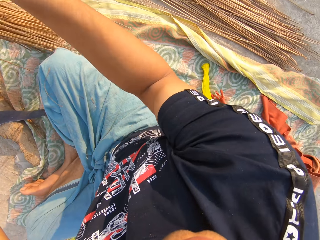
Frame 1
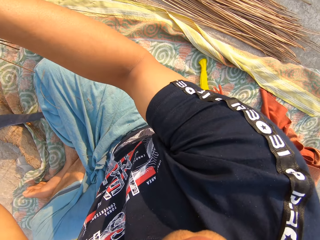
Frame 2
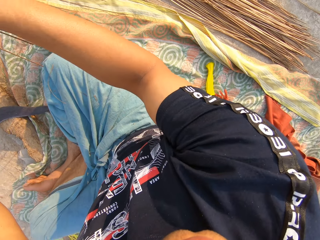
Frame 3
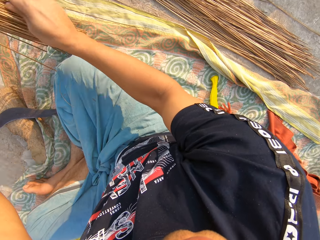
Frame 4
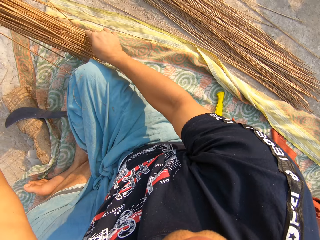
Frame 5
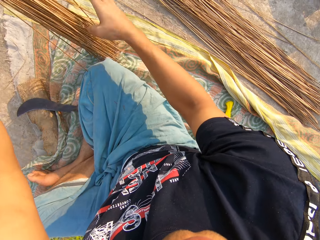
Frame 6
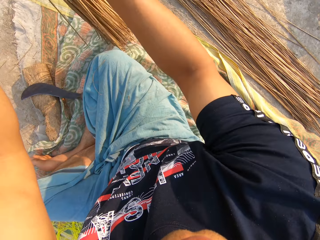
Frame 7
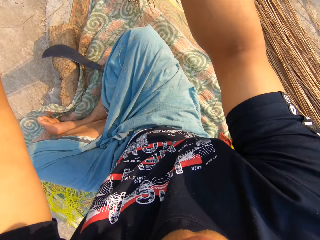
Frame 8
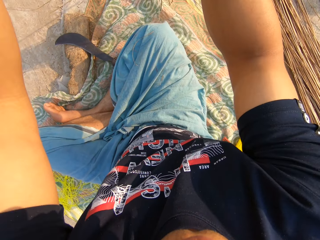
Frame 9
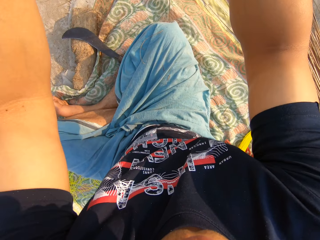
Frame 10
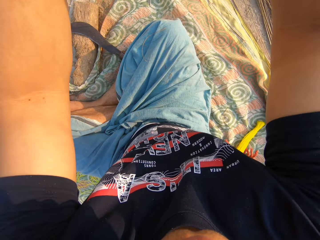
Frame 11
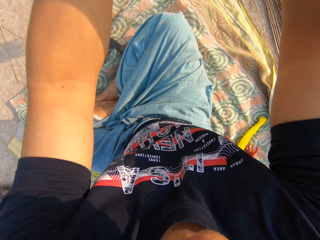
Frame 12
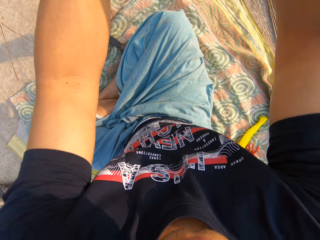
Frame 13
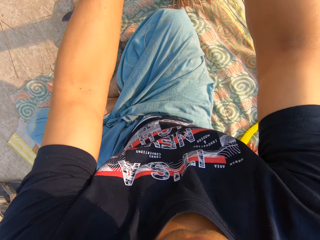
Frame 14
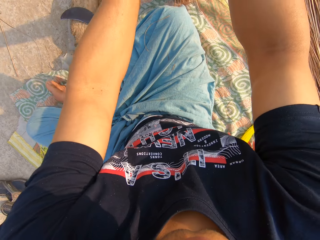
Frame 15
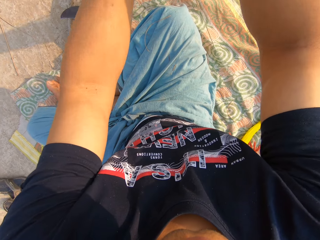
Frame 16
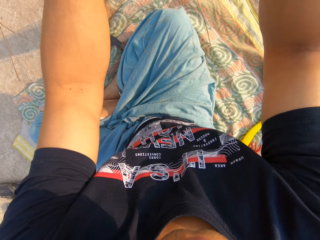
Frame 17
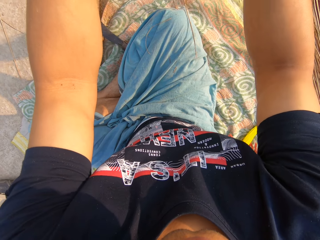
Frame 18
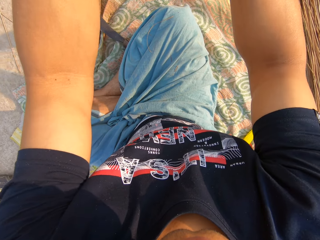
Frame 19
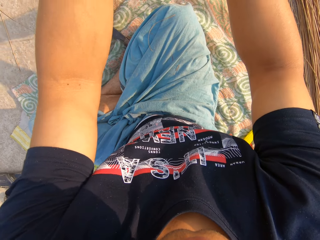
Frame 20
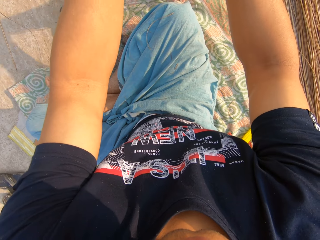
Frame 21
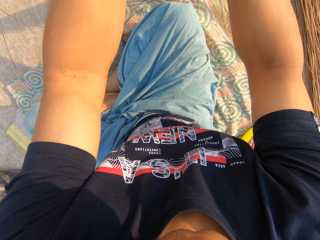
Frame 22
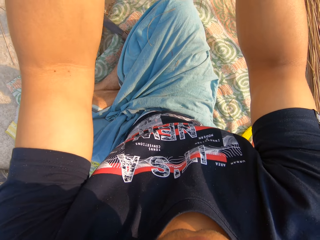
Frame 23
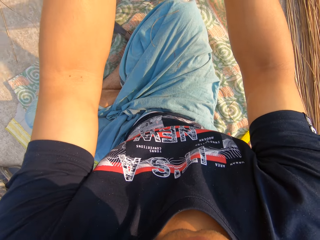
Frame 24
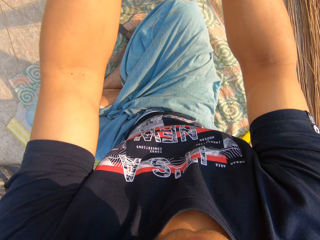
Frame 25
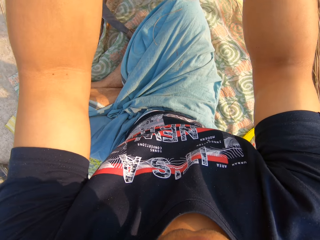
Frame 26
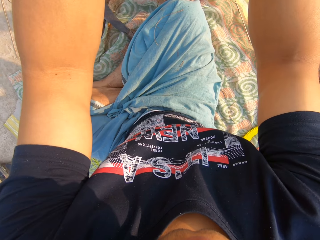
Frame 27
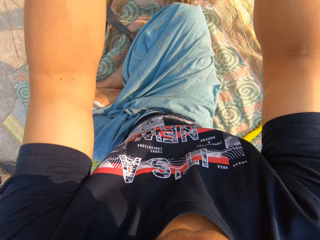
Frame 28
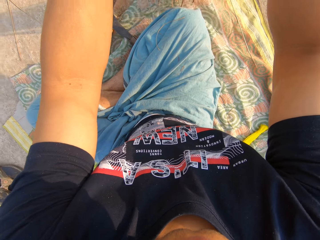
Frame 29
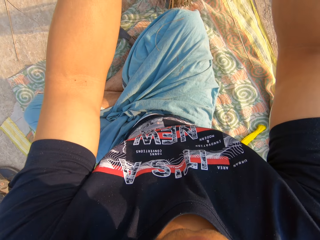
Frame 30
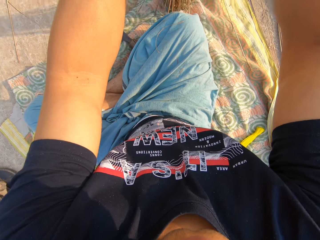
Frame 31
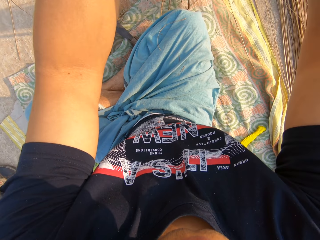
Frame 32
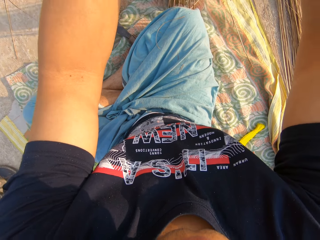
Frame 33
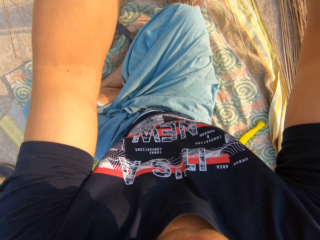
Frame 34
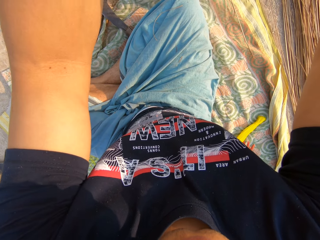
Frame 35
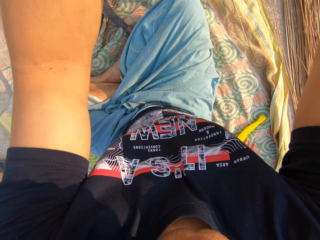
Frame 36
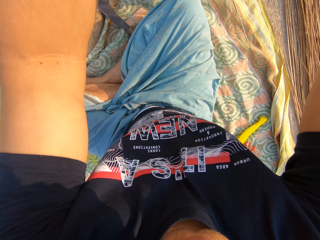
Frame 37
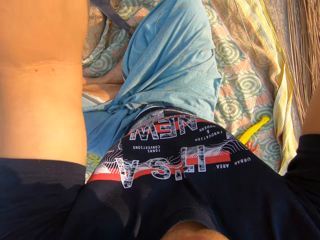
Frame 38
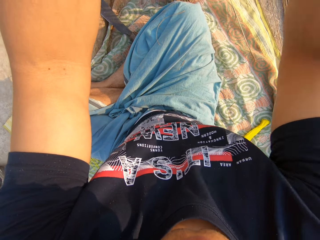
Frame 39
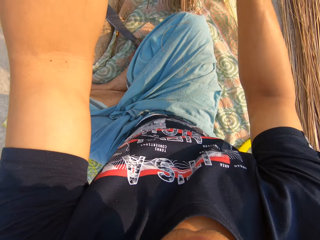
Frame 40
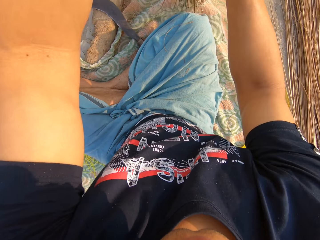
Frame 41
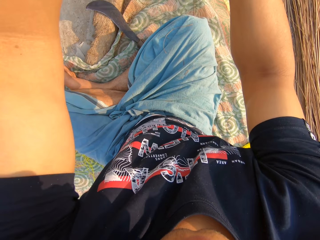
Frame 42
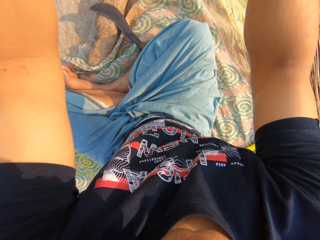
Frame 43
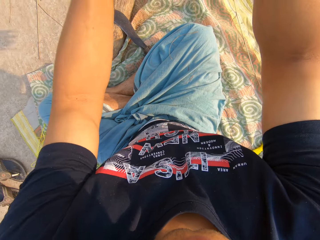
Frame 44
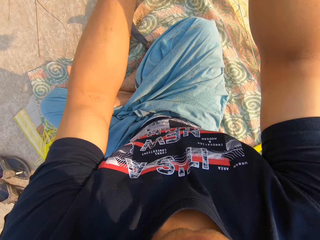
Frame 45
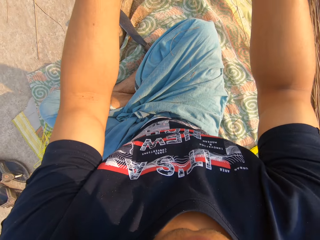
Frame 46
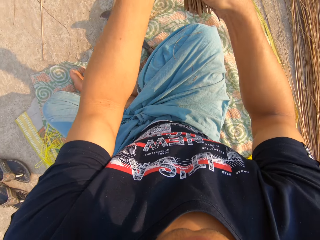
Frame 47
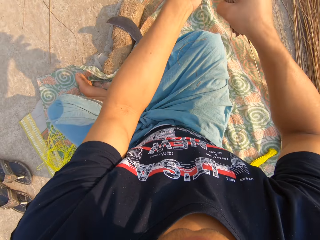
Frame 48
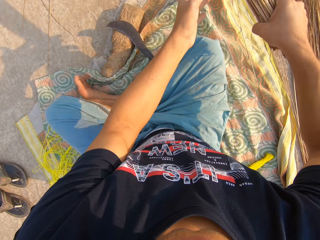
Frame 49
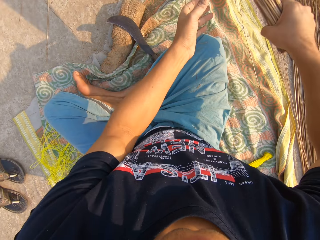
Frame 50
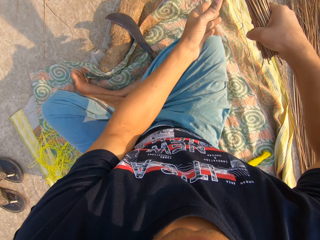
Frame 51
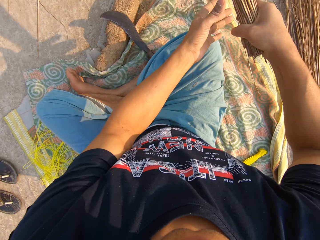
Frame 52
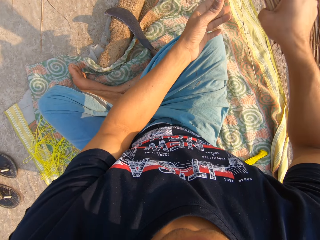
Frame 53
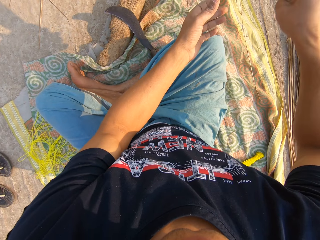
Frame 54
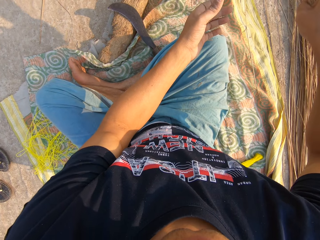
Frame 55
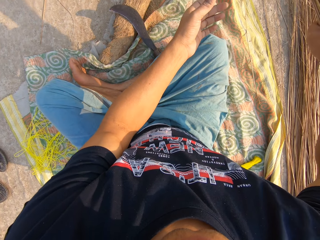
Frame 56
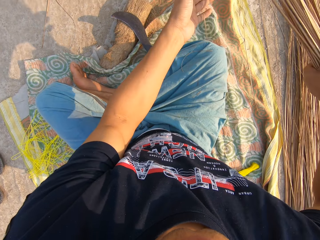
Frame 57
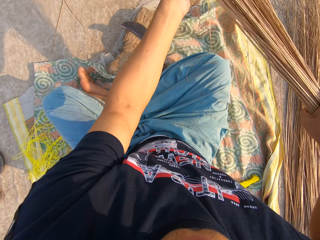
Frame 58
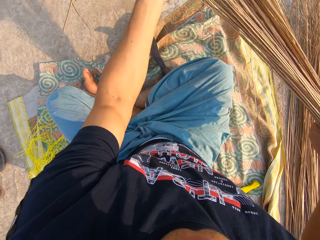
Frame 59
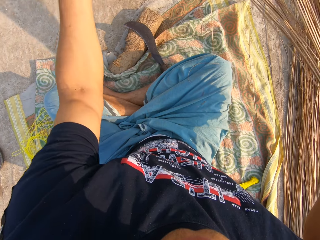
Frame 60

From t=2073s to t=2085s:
The camera wearer shakes the broomsticks.

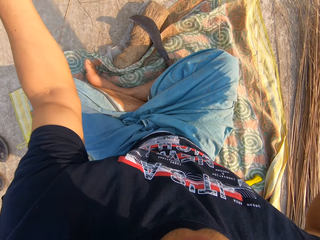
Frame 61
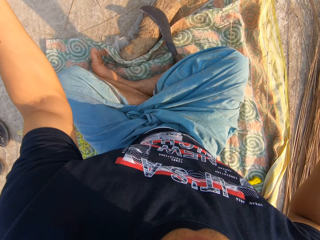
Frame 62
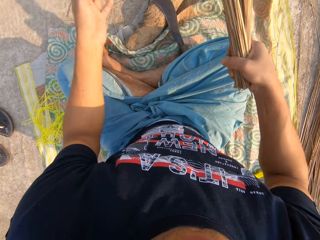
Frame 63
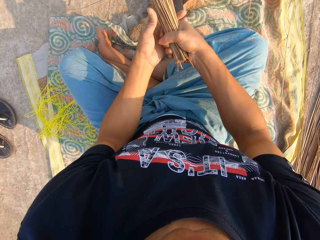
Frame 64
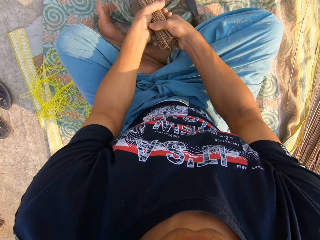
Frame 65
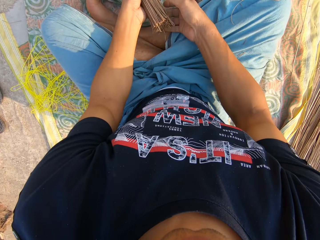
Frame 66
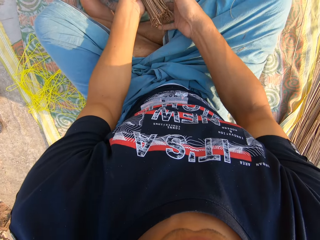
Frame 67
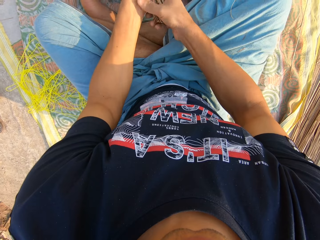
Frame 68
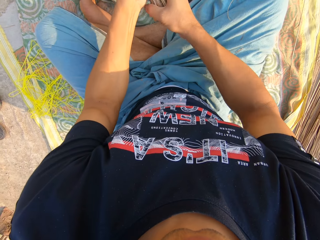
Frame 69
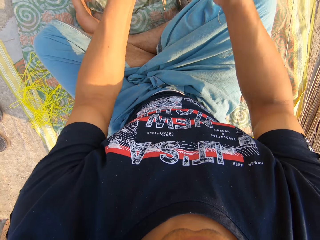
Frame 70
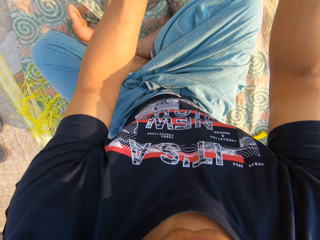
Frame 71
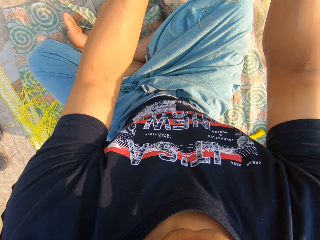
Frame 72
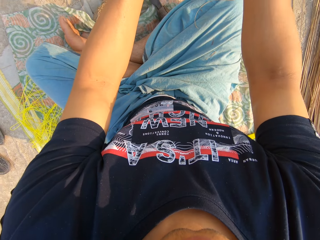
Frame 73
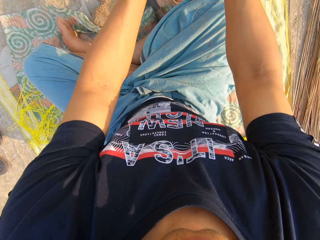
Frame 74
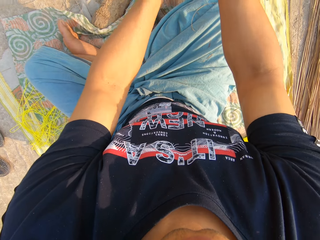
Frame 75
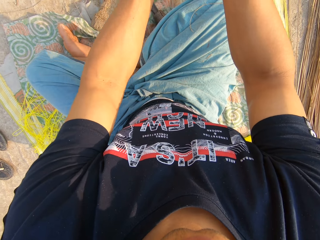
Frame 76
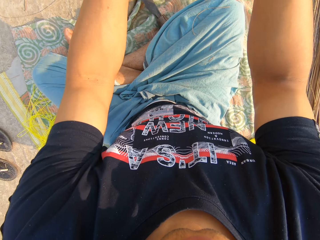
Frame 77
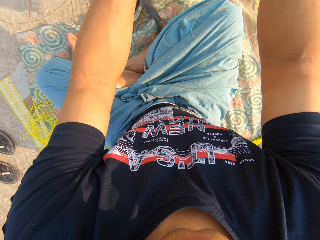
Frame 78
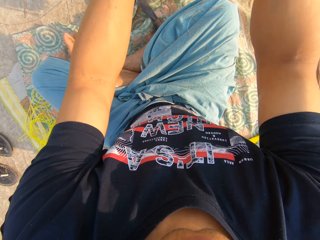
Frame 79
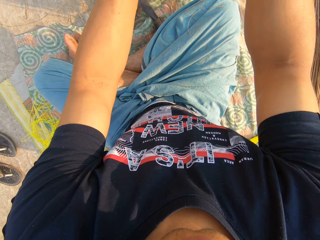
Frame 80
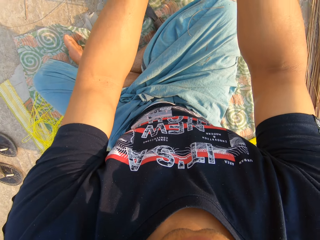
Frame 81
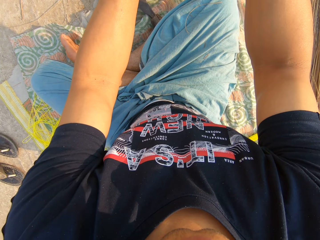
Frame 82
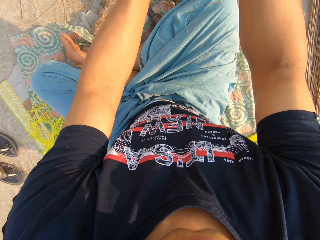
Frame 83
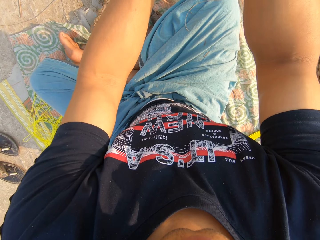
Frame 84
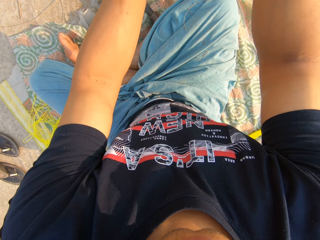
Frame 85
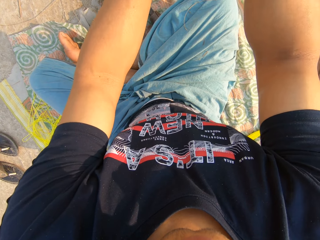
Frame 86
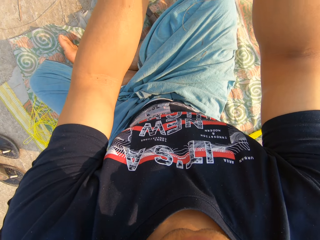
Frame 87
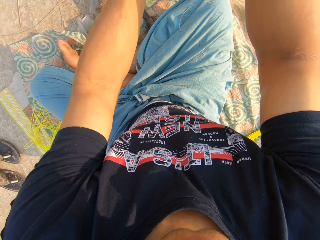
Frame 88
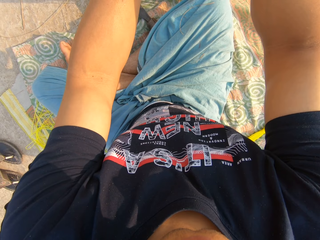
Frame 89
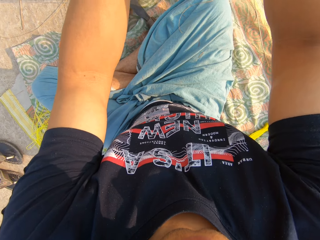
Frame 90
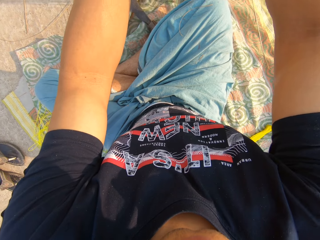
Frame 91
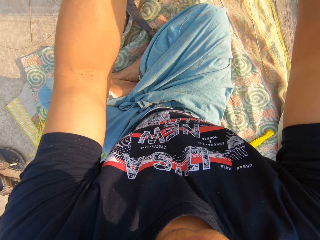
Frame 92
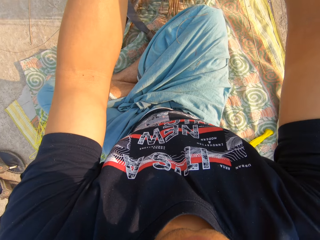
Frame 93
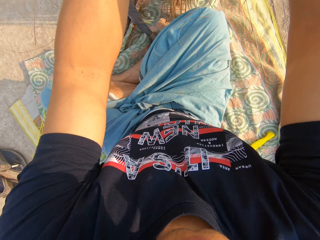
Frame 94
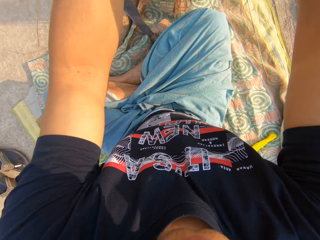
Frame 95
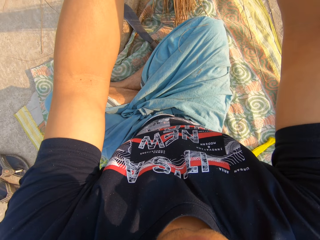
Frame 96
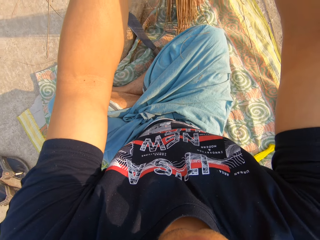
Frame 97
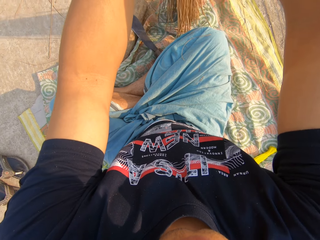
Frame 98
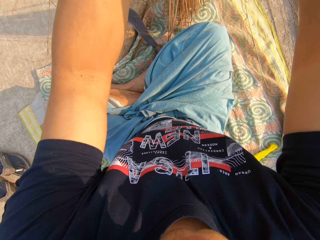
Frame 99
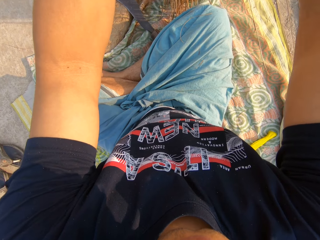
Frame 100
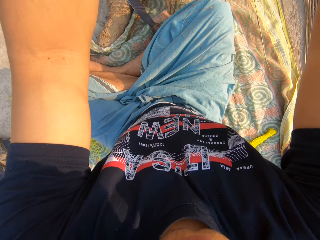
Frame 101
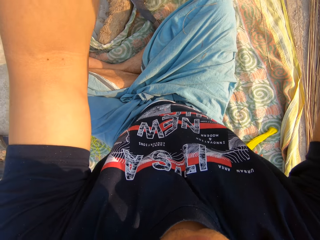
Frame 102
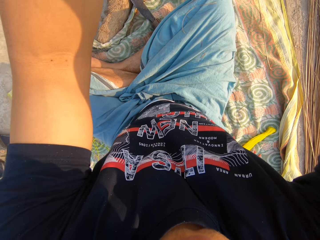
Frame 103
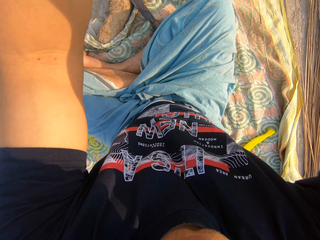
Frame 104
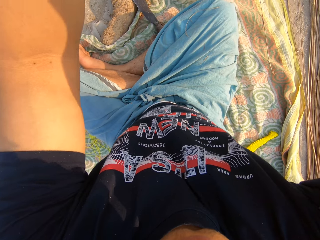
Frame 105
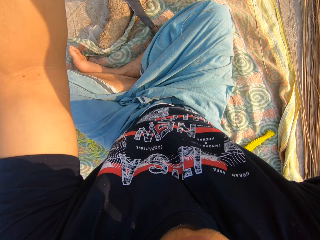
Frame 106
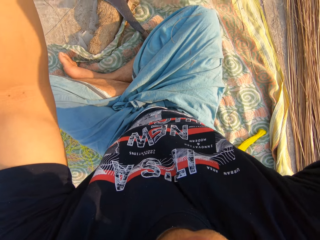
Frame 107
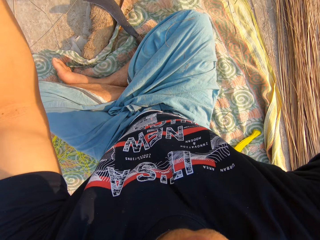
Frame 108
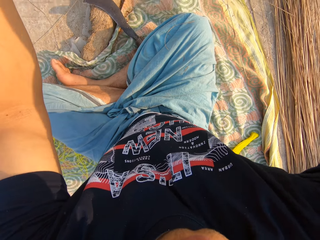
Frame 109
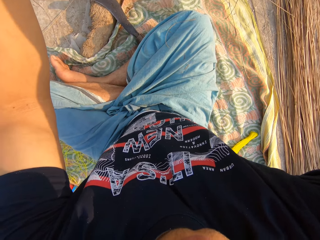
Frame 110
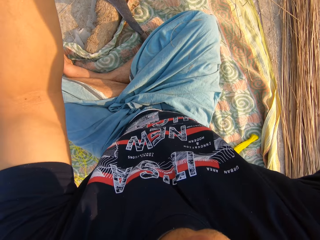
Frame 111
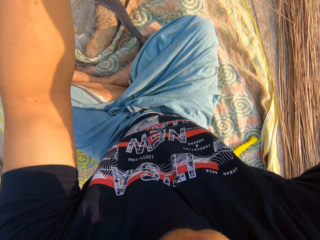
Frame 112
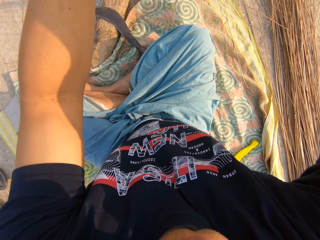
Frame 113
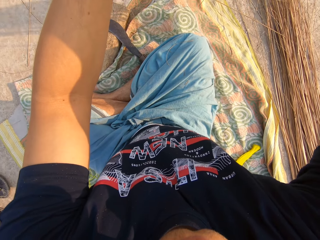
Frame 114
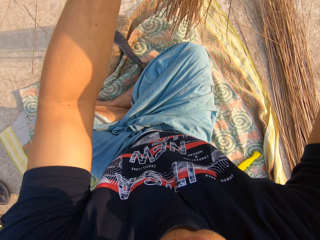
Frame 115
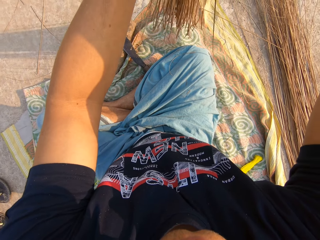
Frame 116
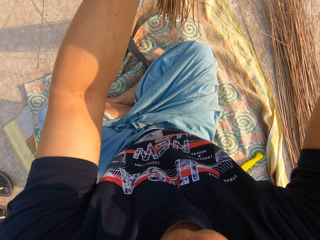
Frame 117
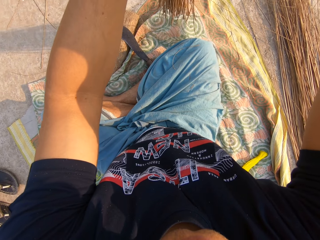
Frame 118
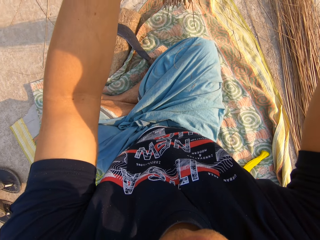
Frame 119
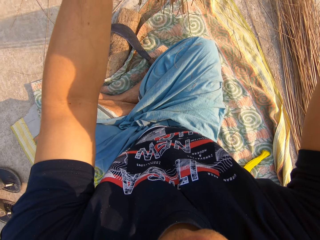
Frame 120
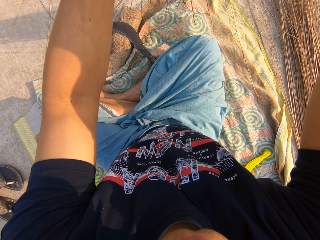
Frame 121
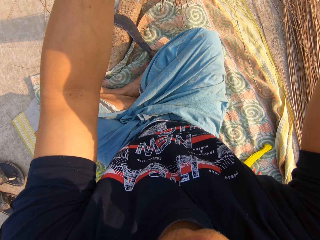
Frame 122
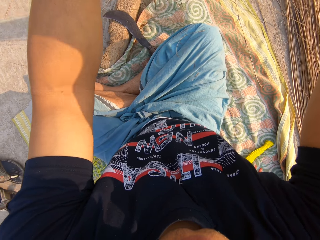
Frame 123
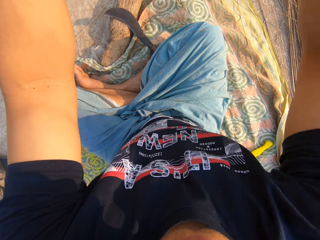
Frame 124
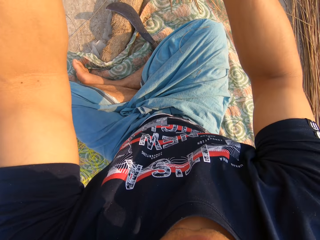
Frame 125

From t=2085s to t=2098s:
The camera wearer holds the sticks with both his hands. He organizes the broomsticks with his hands. He shakes the broomsticks. He organizes the broomsticks with his hands.
